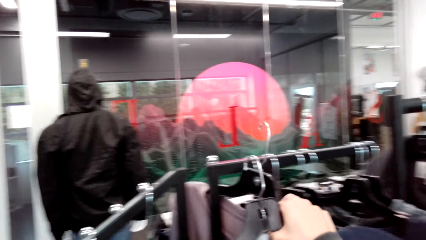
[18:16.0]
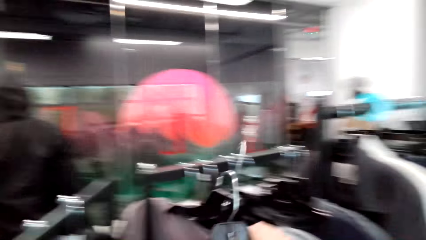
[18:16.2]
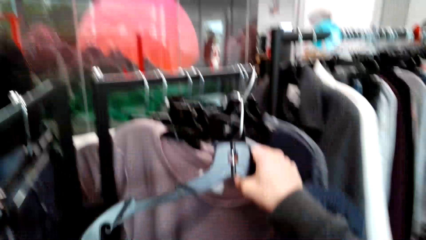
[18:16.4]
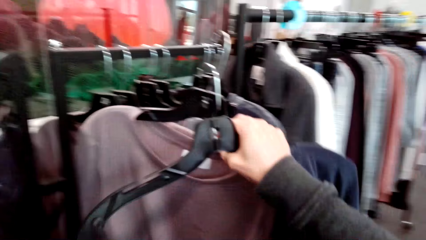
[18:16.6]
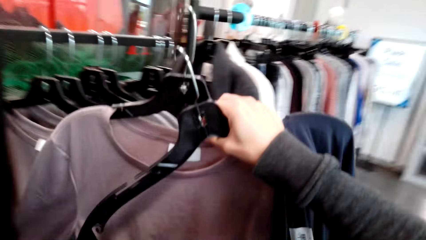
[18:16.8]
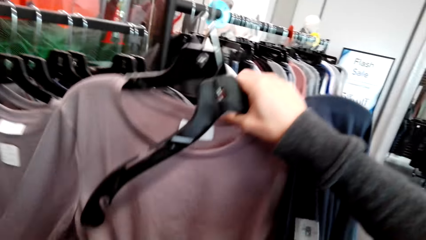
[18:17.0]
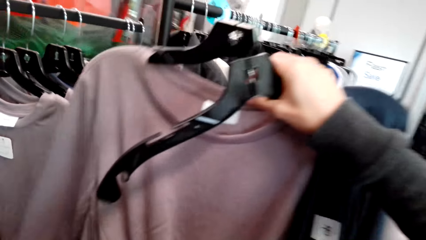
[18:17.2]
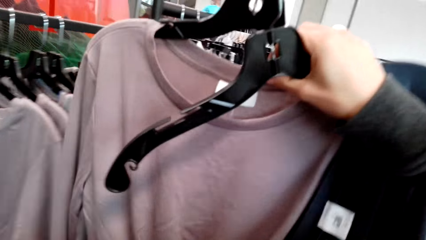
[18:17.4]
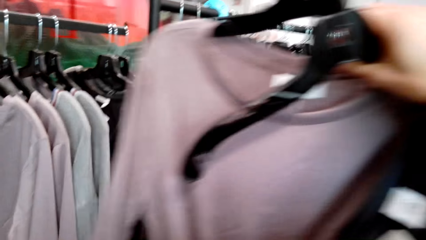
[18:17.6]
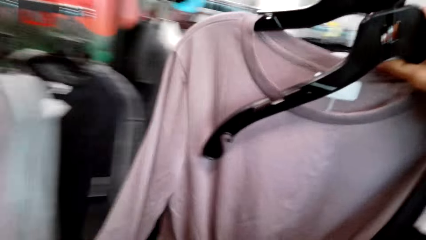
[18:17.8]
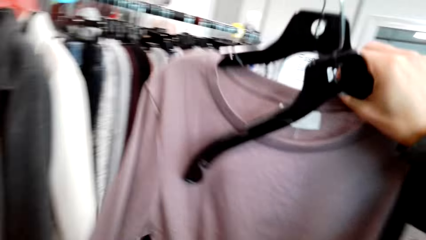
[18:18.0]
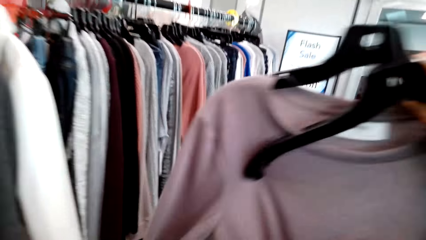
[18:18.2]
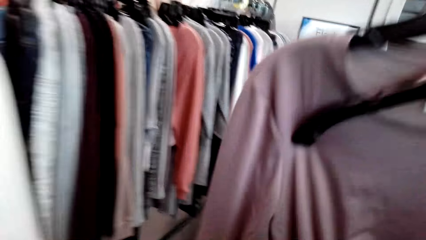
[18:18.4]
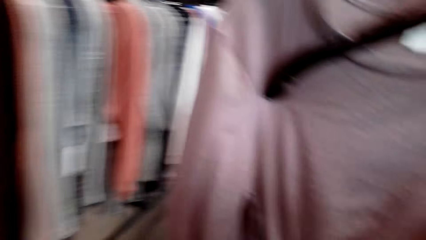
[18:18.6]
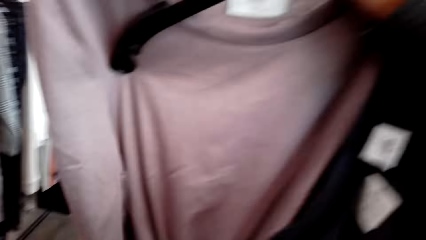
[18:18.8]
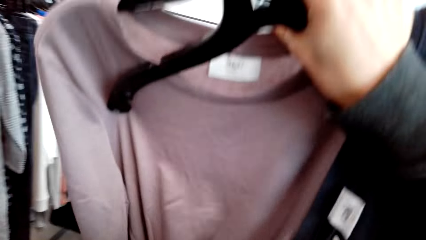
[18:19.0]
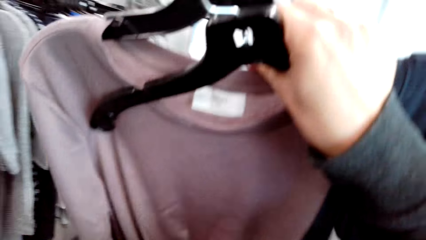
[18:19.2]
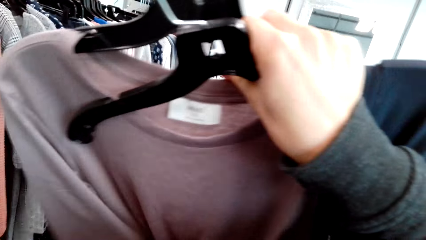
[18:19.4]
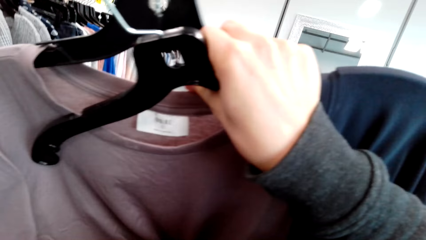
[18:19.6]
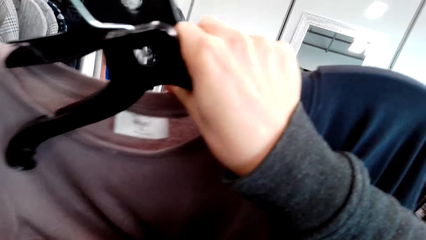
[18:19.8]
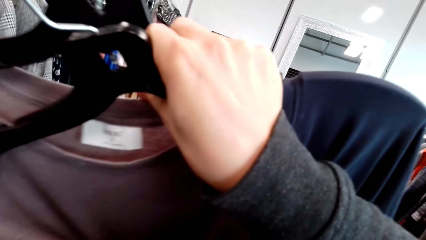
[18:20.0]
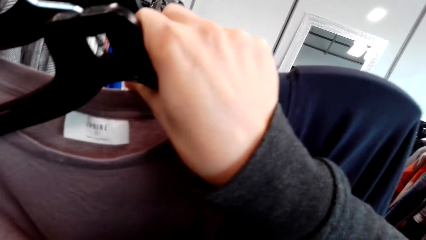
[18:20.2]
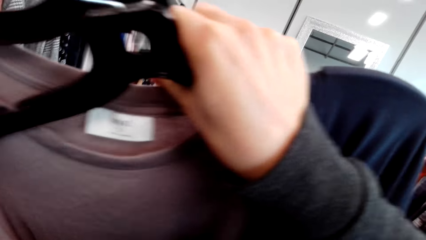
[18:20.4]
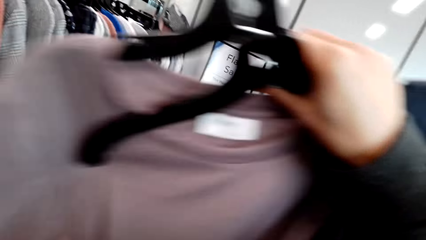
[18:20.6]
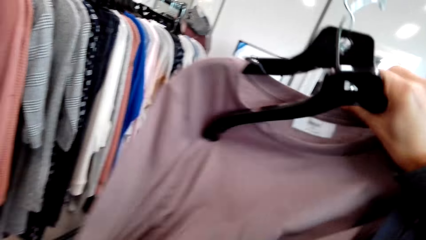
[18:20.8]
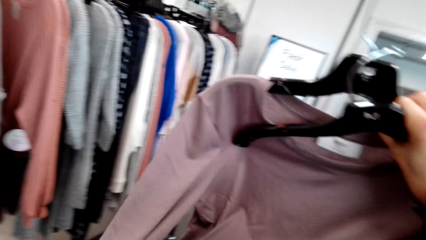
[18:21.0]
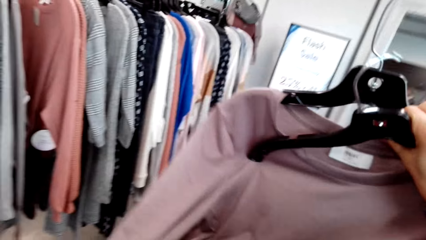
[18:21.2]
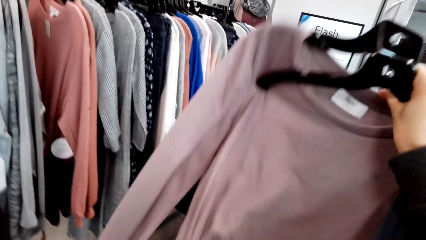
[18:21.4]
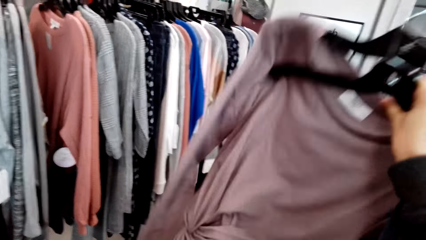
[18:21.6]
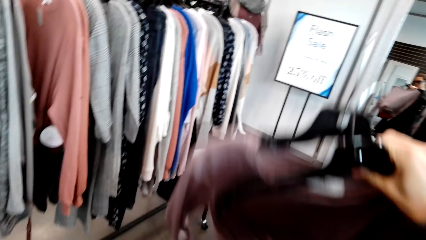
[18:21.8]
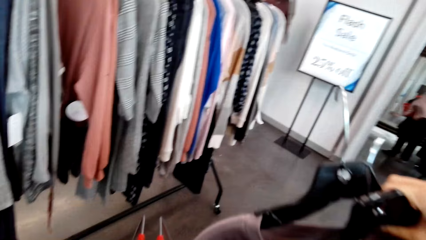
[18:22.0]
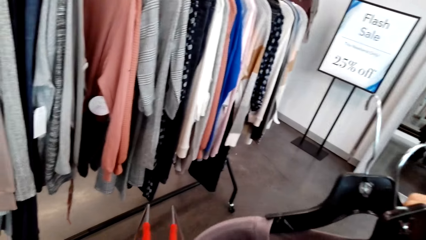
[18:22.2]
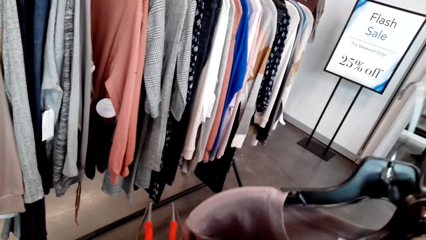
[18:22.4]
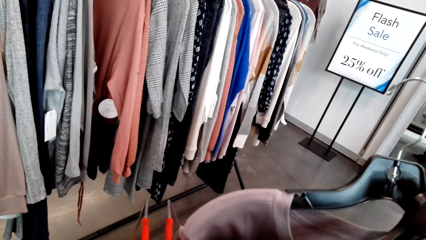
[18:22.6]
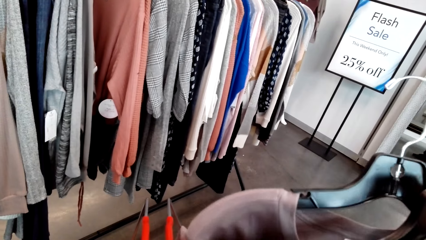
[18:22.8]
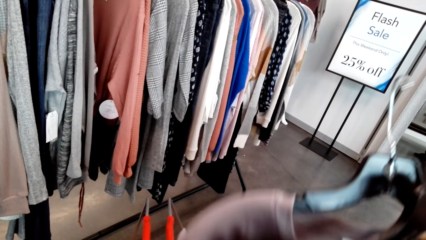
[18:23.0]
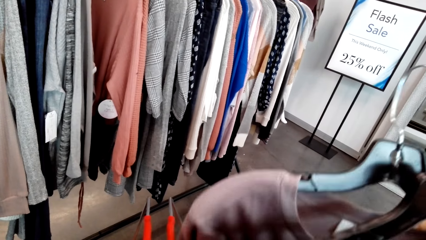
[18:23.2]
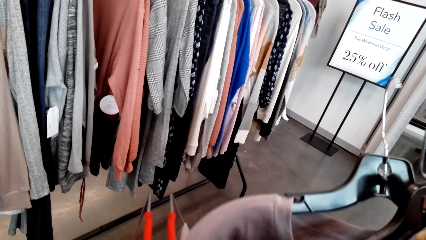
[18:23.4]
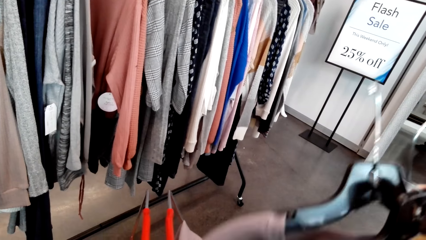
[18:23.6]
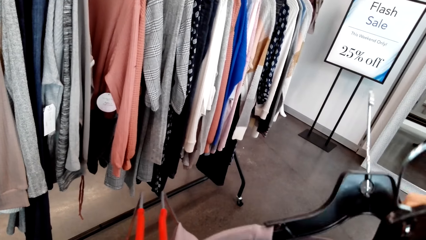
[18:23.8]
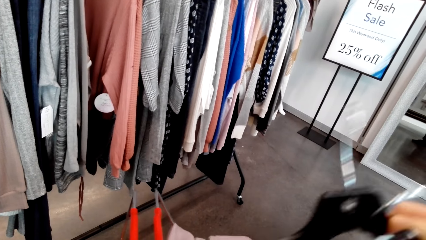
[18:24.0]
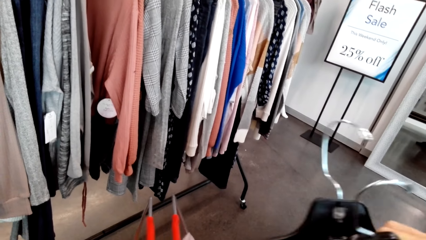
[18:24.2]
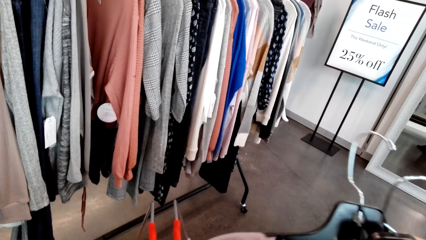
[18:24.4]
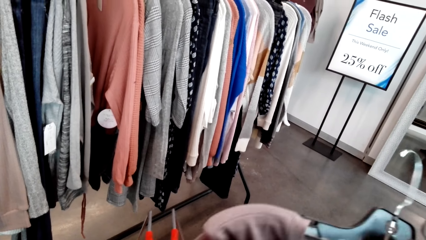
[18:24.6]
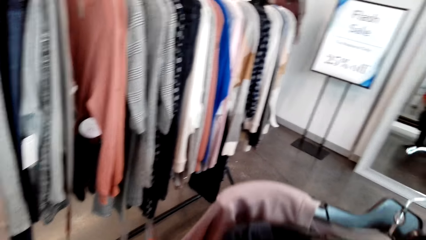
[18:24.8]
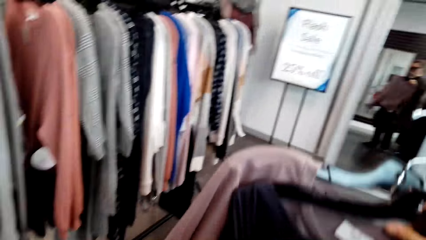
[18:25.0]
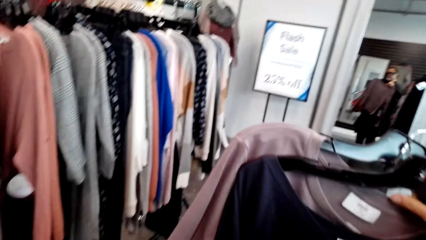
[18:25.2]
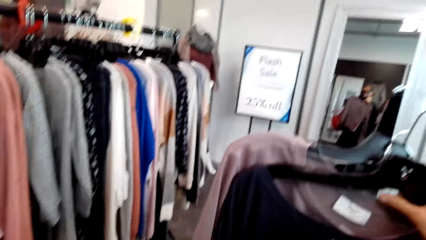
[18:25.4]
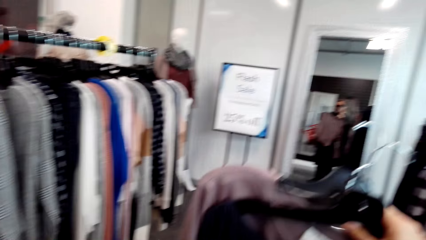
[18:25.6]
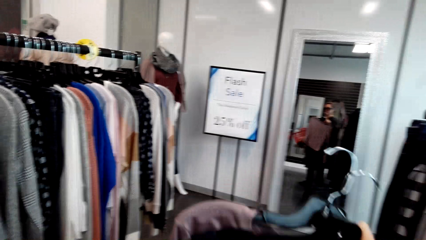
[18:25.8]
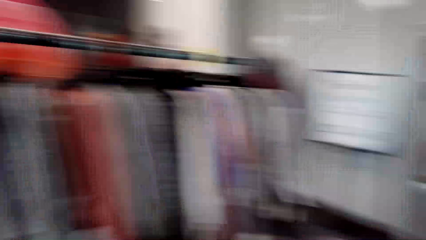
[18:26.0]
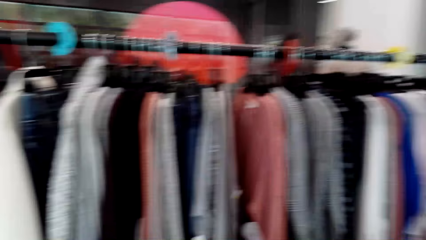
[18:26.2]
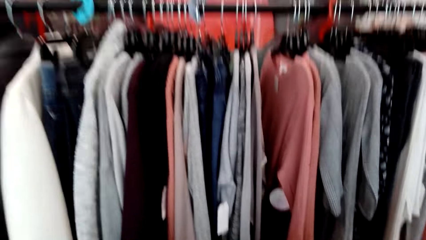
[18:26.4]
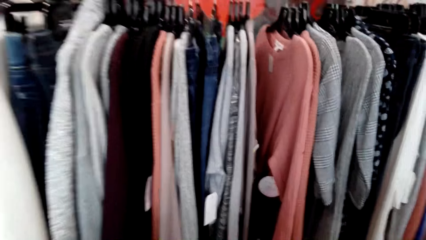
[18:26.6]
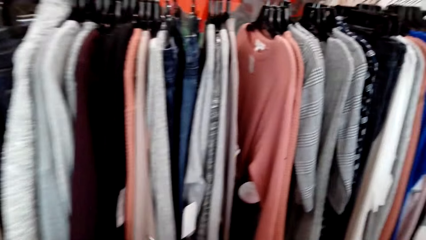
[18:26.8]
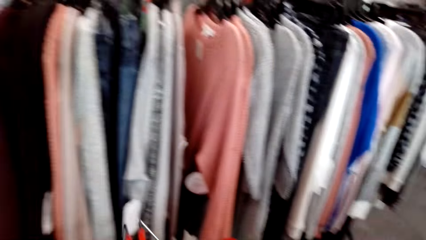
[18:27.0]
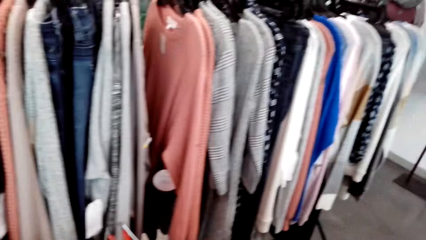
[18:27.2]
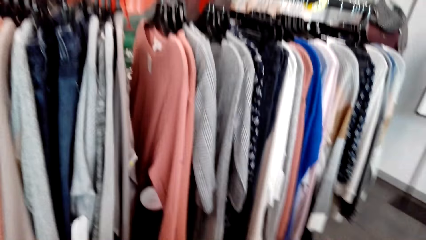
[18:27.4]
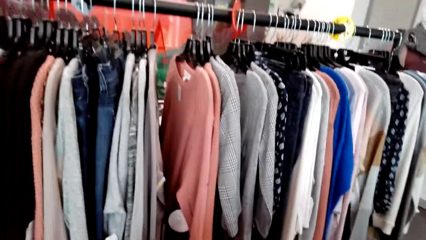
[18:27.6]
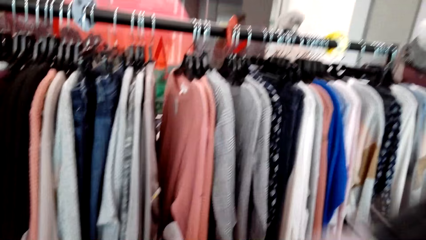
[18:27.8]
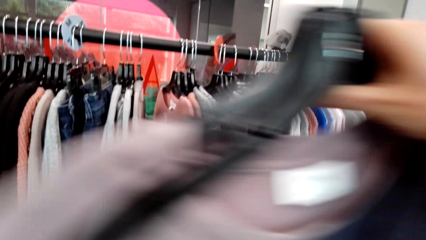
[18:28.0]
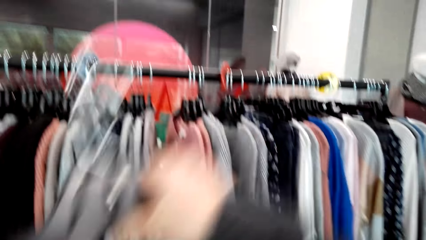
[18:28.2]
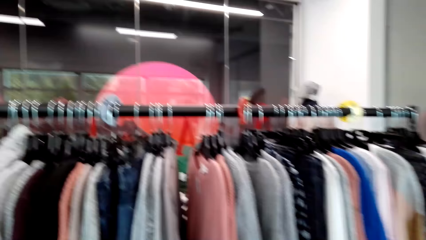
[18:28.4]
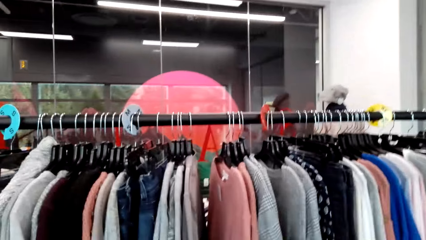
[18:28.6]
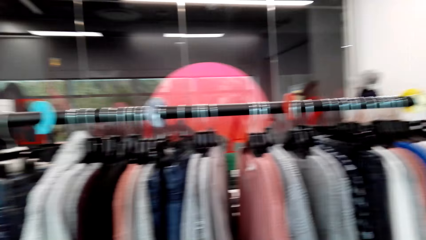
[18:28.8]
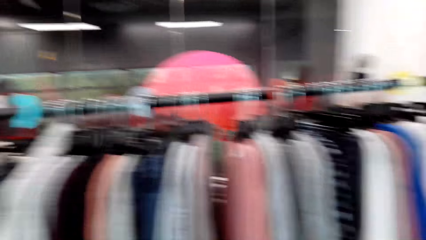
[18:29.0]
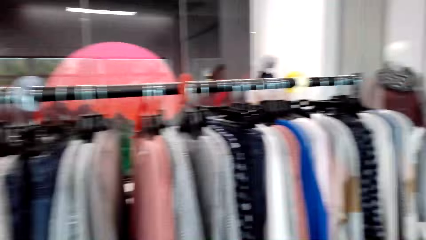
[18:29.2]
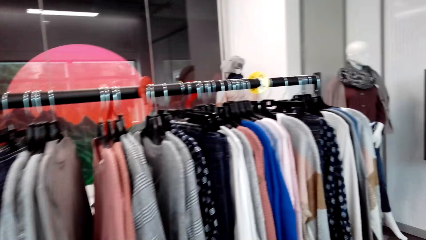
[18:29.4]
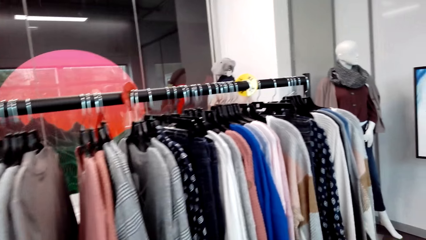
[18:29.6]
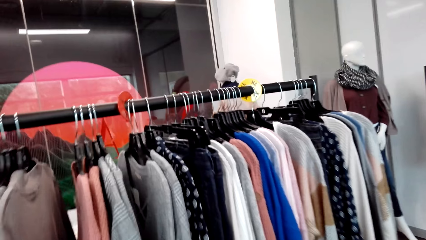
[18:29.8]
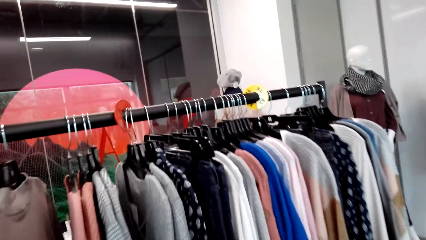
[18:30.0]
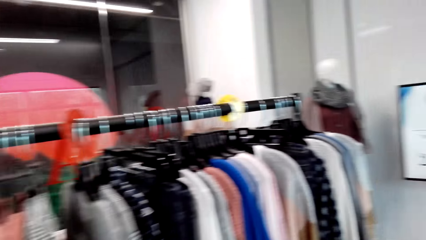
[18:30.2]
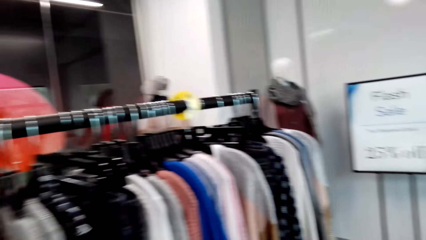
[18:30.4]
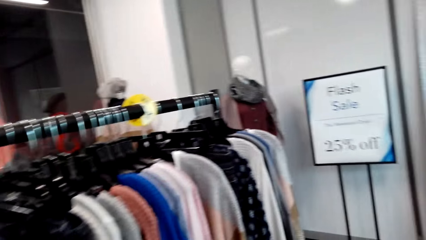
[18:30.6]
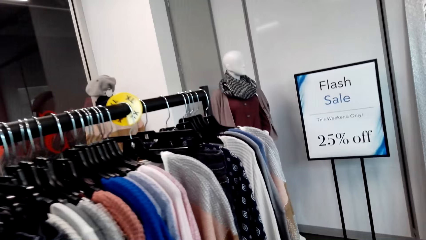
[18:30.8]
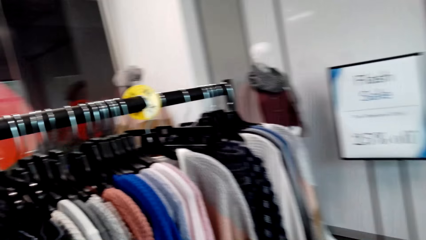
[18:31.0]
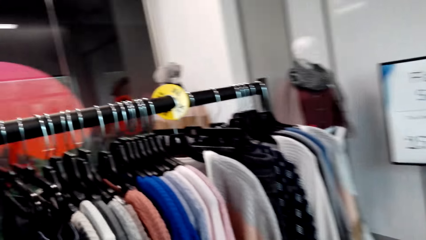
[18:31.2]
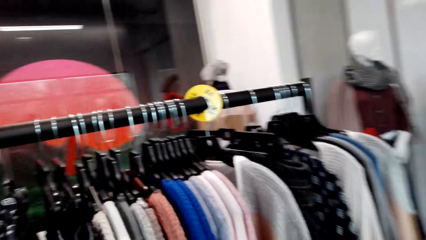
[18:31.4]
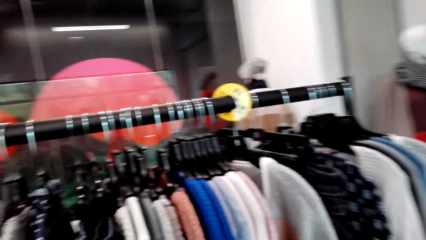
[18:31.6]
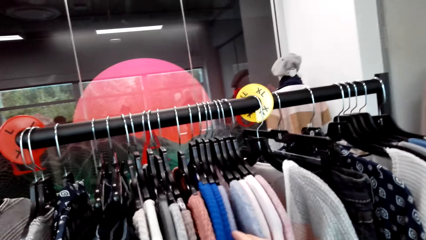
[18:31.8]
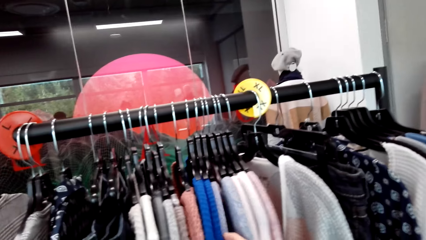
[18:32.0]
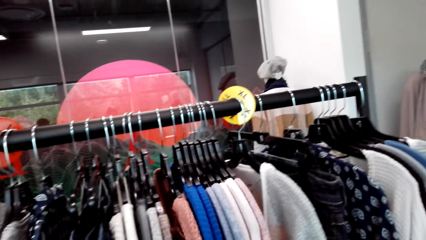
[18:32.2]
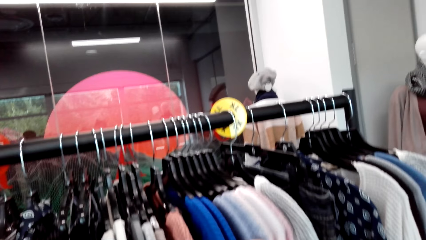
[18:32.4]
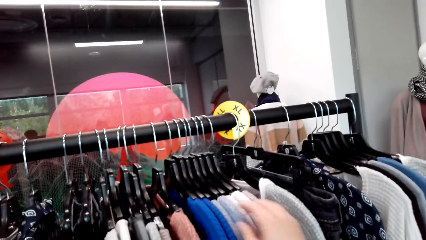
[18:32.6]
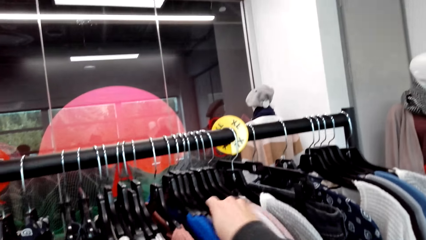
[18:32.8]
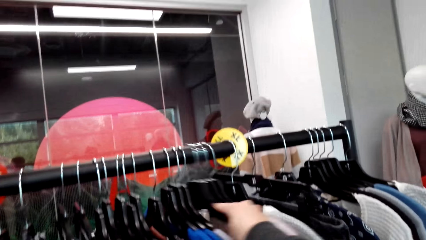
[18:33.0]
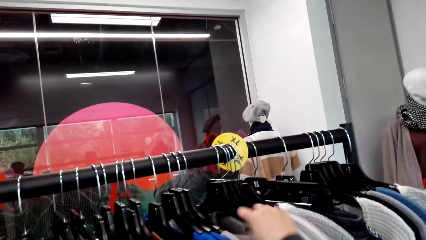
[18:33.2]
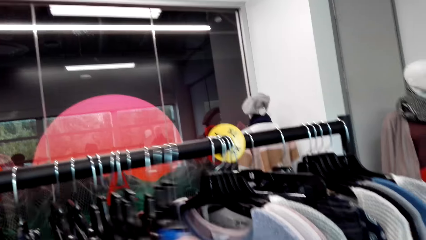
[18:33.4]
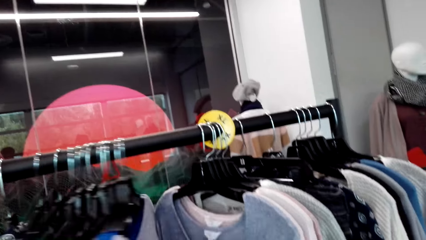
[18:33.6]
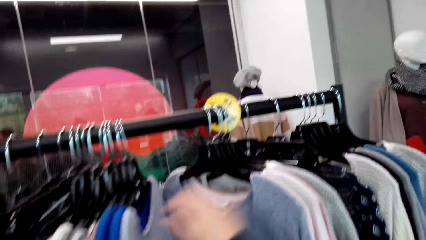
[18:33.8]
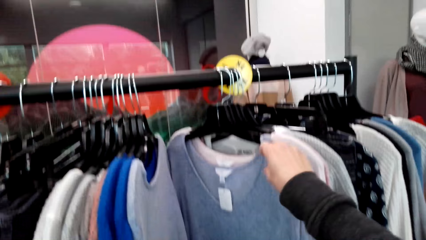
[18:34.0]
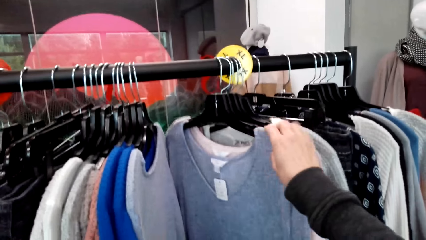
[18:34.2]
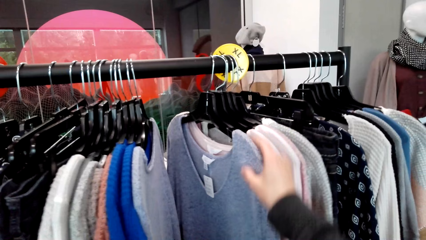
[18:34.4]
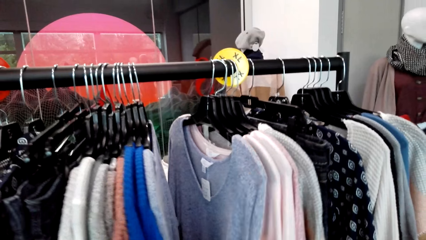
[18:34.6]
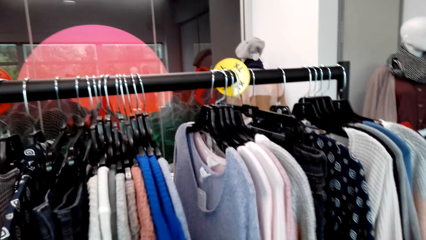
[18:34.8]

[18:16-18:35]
The camera wearer picks up the sweater top on the hanger. They inspect the clothes. They move the clothes.
